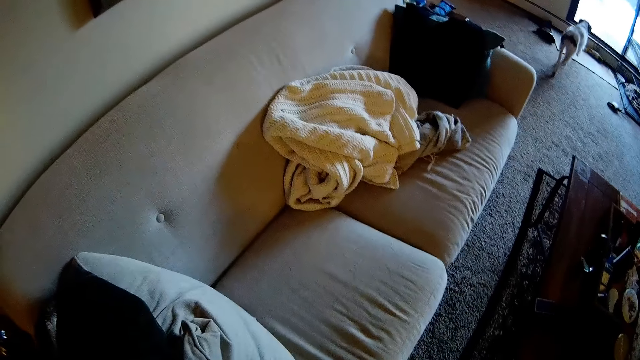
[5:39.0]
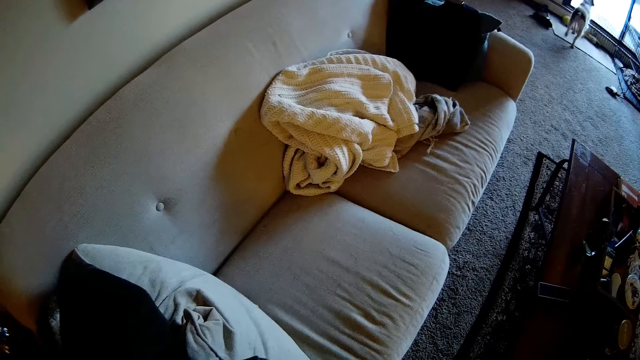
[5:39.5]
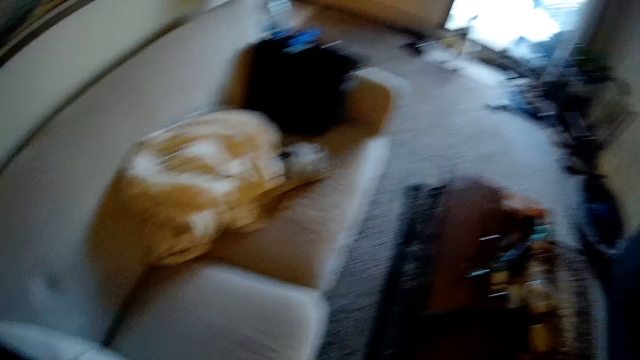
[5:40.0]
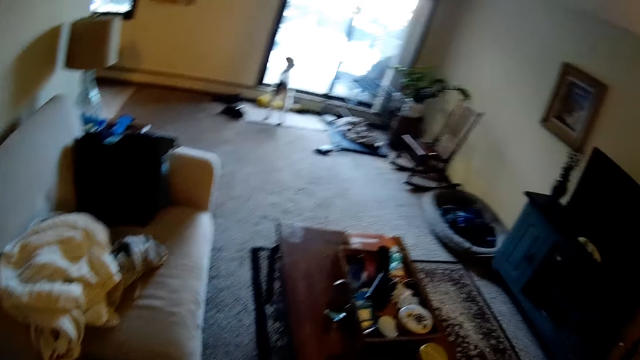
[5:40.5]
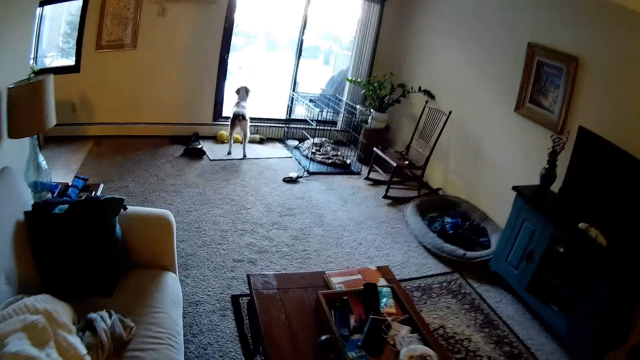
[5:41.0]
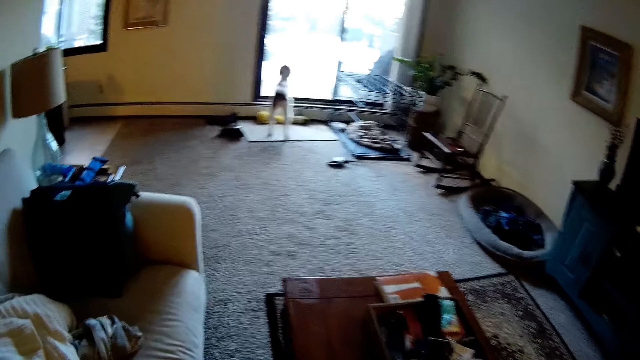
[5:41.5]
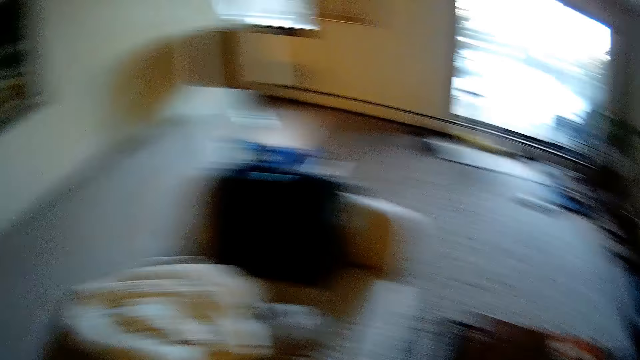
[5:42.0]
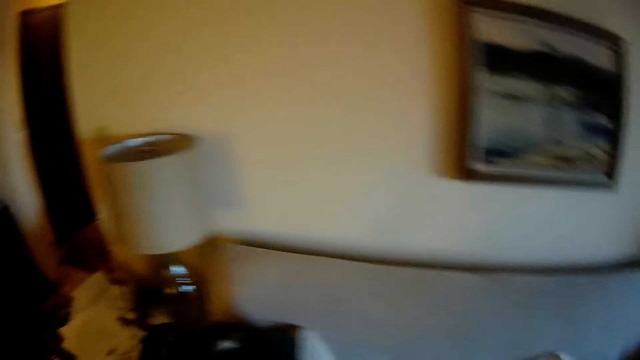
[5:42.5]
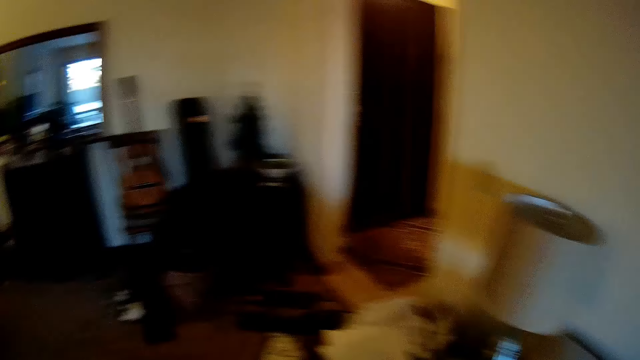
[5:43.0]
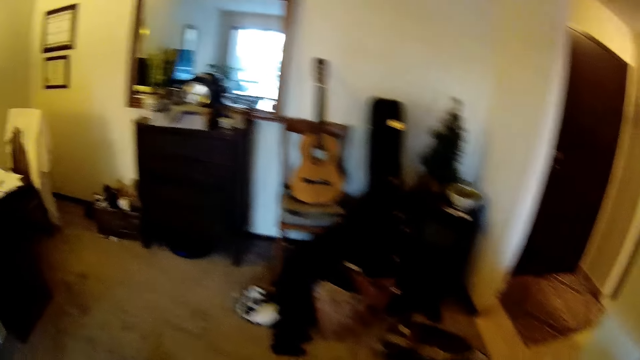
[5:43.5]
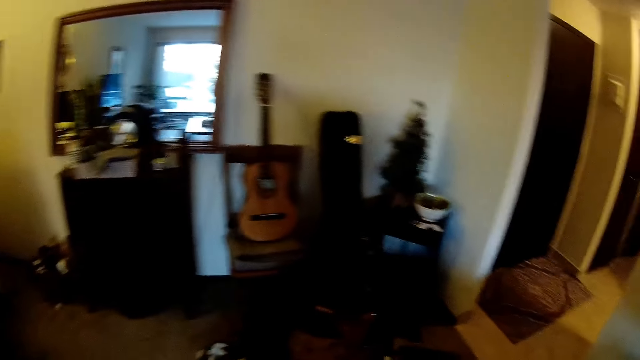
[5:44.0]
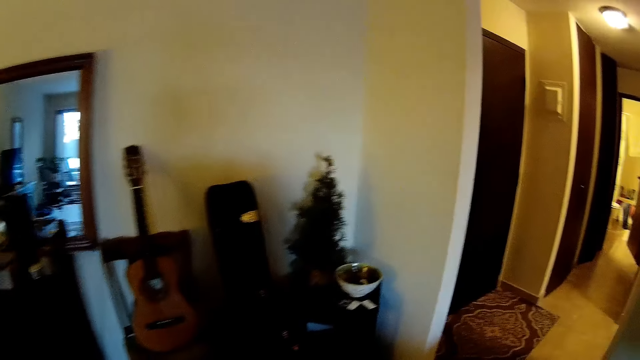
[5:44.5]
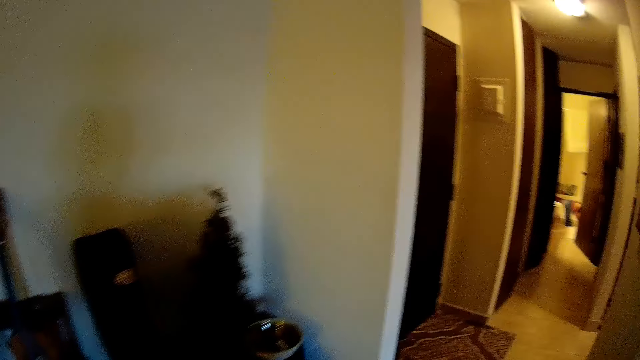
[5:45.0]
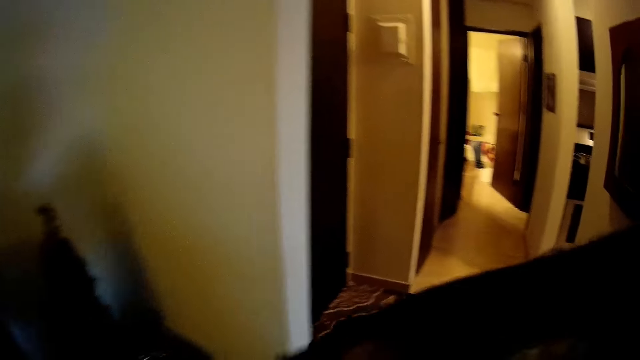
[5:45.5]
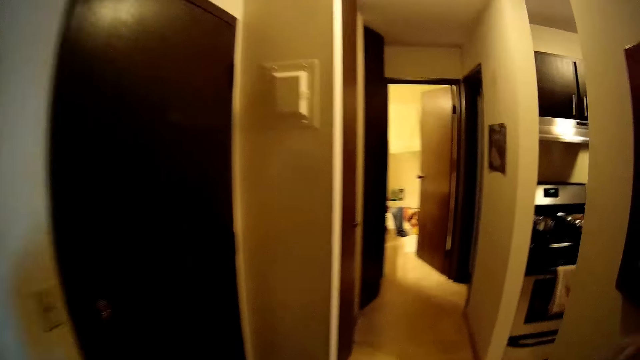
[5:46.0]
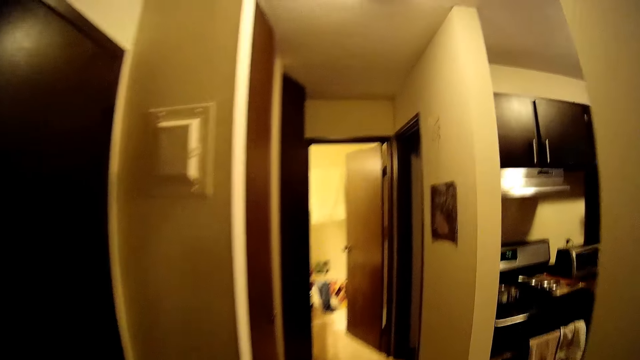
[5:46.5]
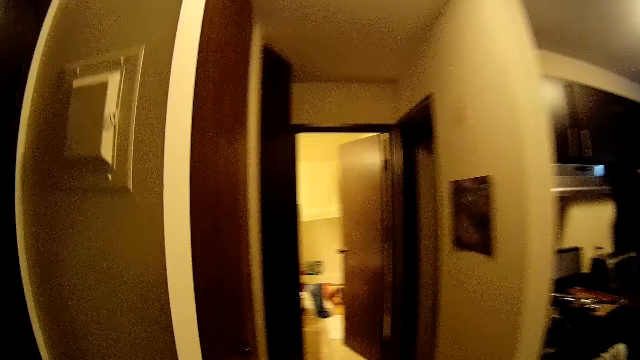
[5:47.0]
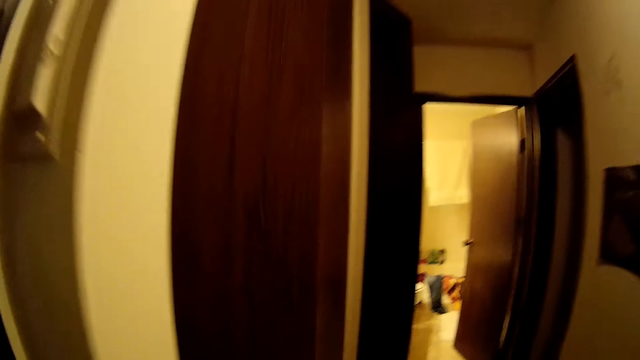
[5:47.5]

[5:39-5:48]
The camera wearer walks to a wardrobe for the living room.

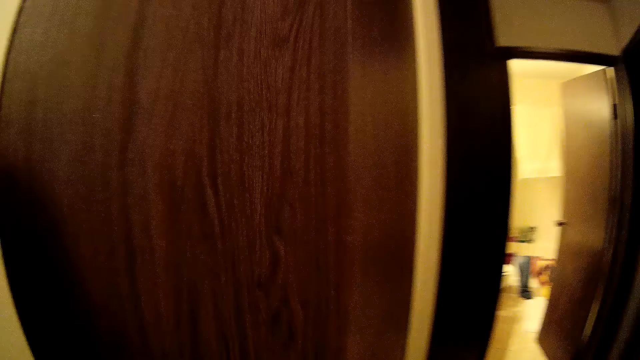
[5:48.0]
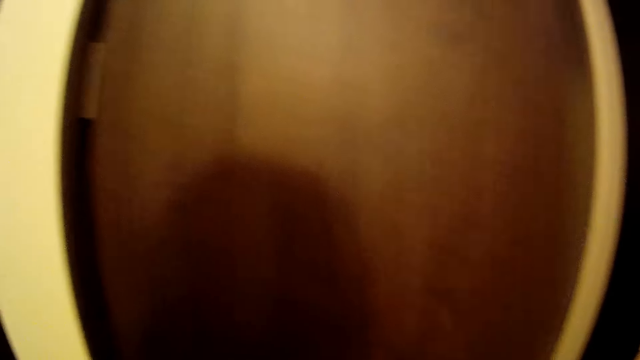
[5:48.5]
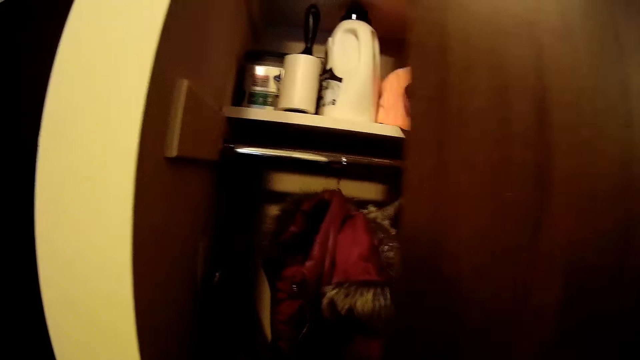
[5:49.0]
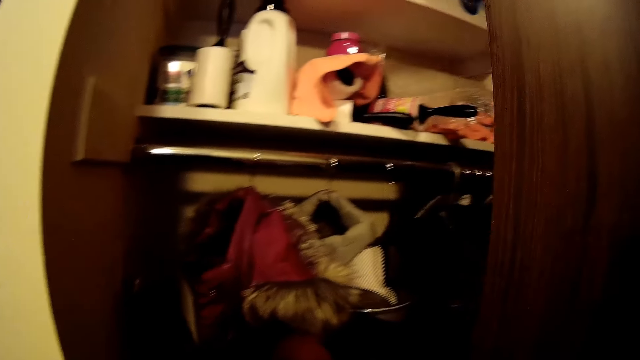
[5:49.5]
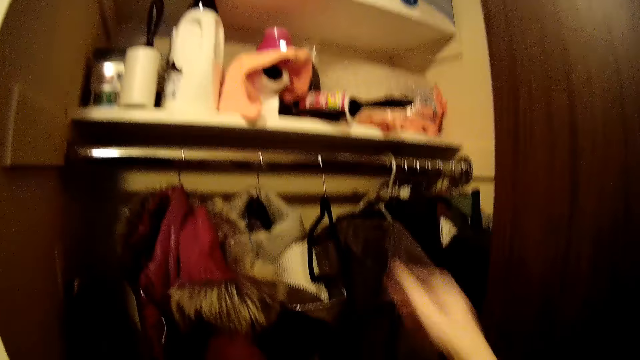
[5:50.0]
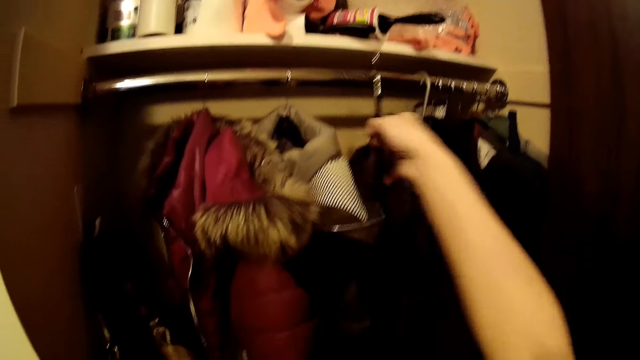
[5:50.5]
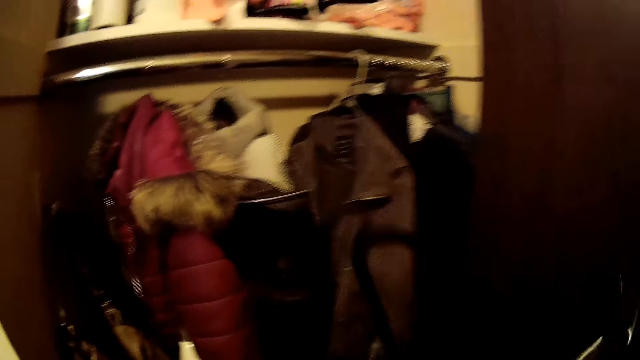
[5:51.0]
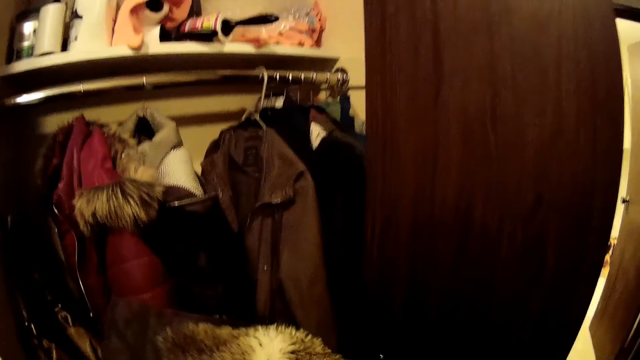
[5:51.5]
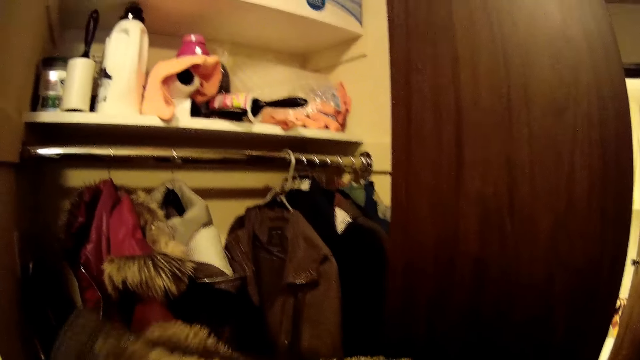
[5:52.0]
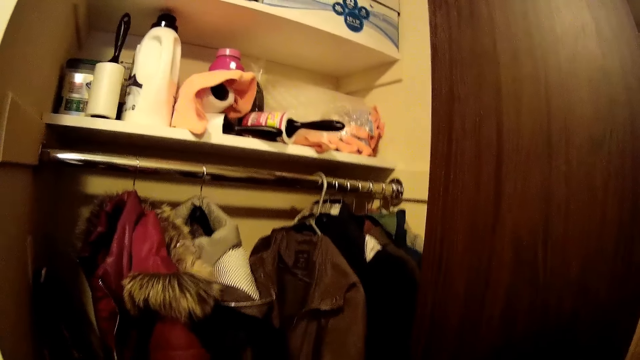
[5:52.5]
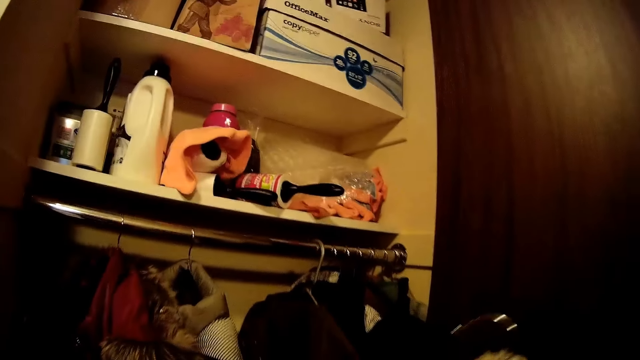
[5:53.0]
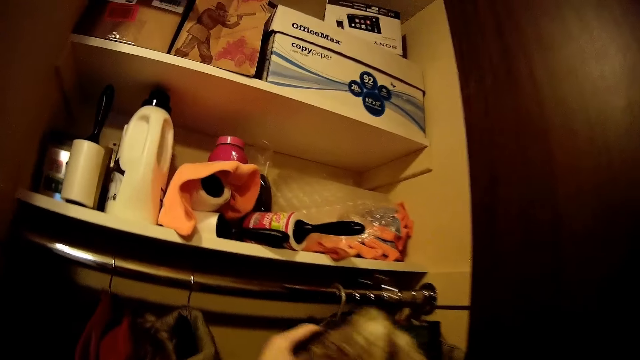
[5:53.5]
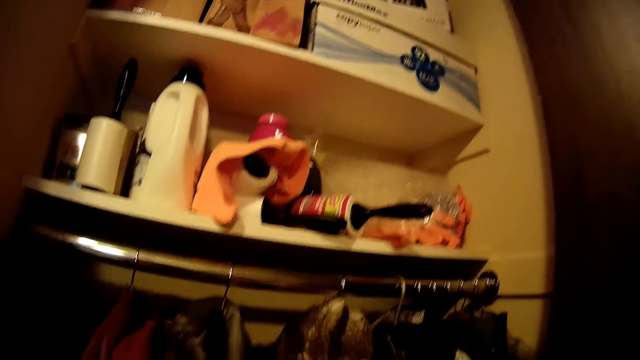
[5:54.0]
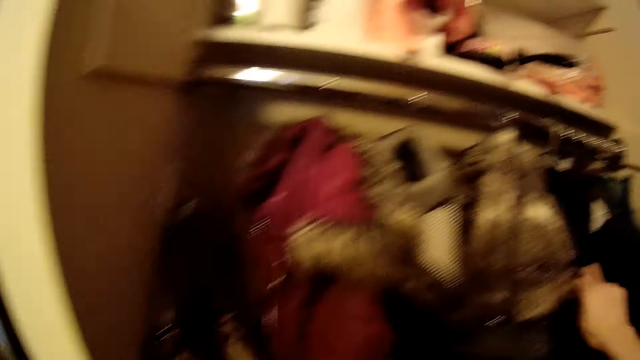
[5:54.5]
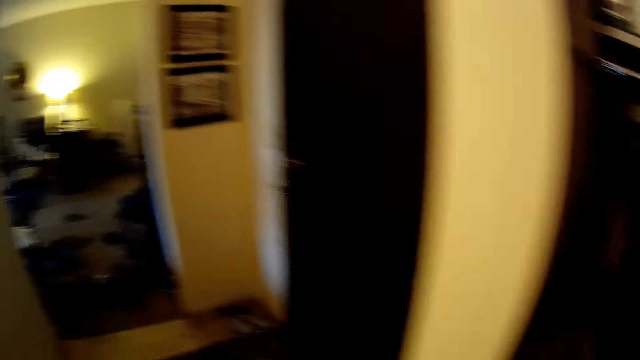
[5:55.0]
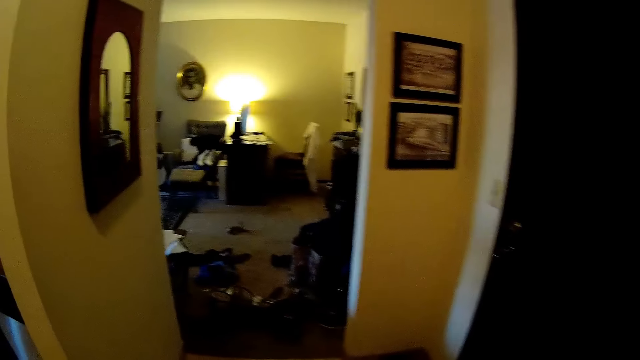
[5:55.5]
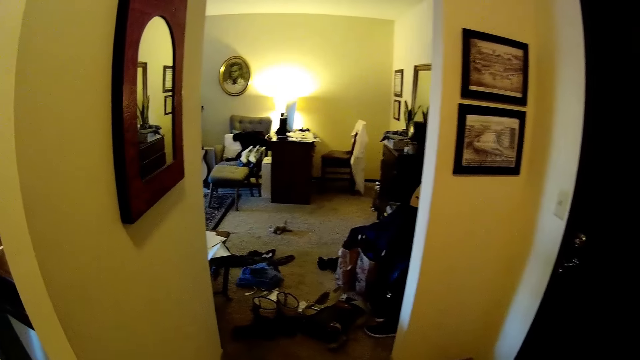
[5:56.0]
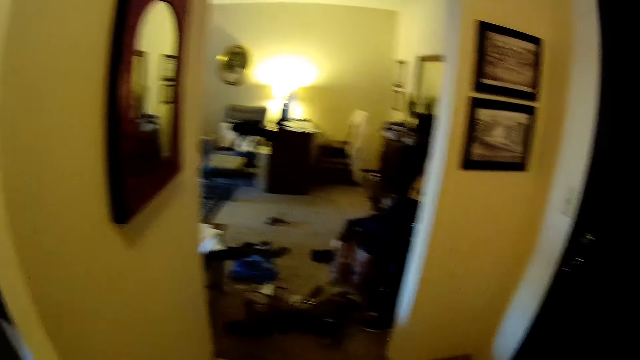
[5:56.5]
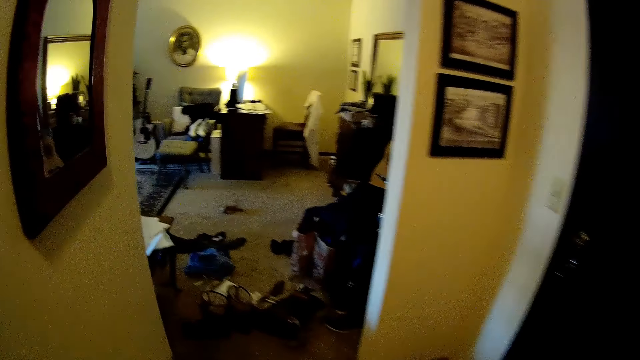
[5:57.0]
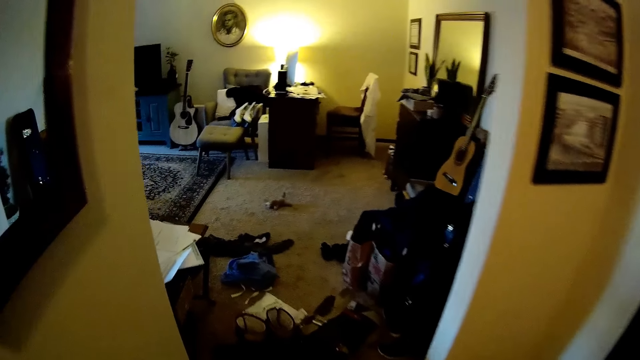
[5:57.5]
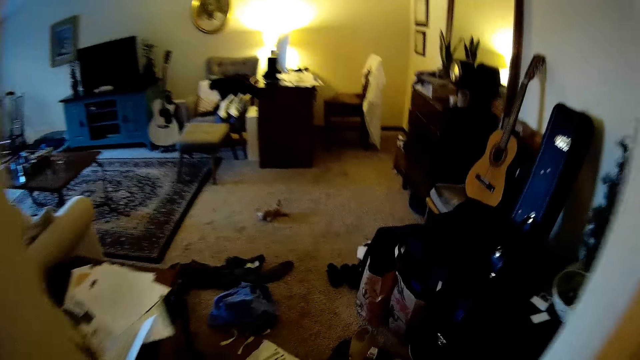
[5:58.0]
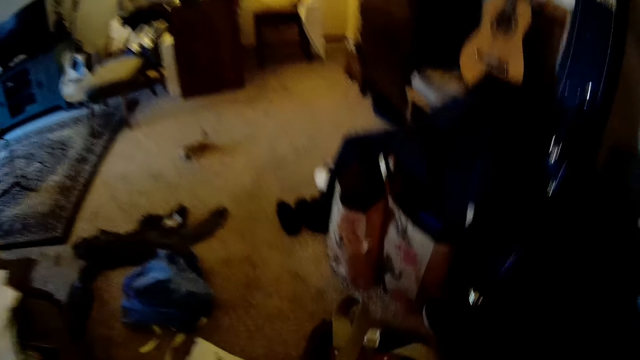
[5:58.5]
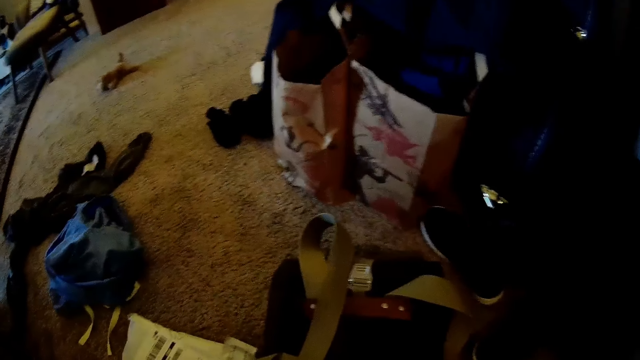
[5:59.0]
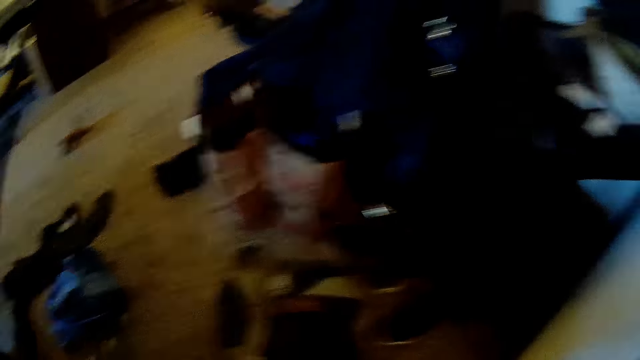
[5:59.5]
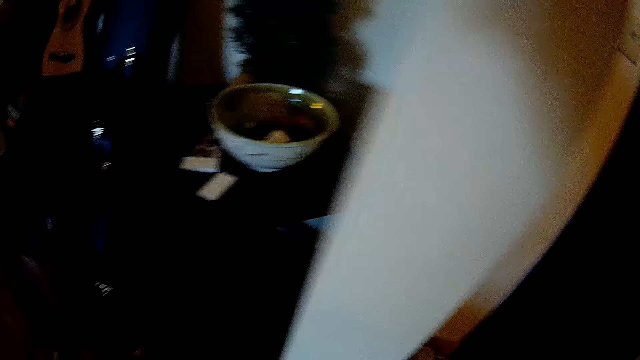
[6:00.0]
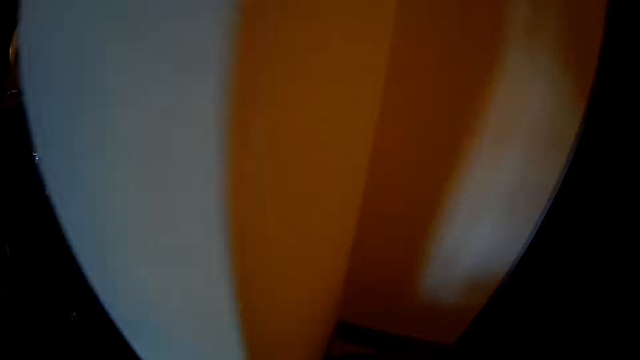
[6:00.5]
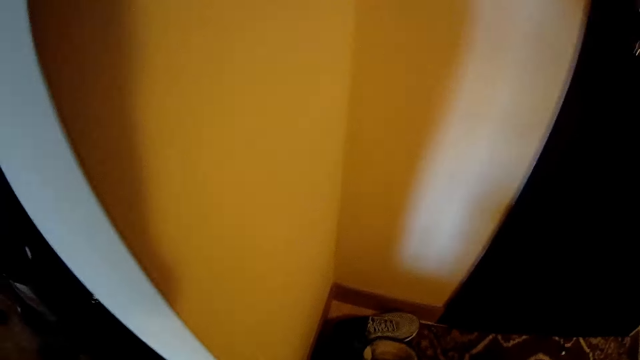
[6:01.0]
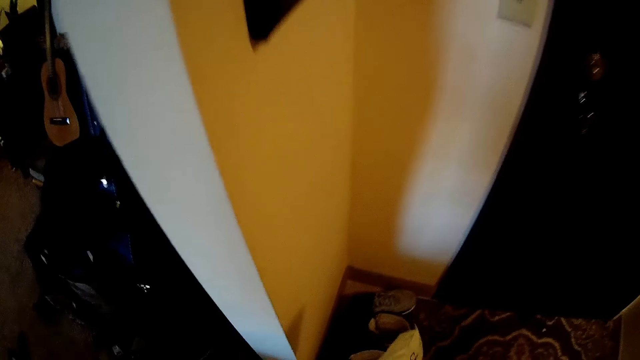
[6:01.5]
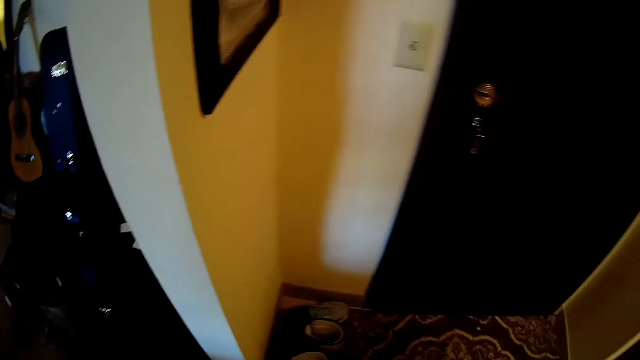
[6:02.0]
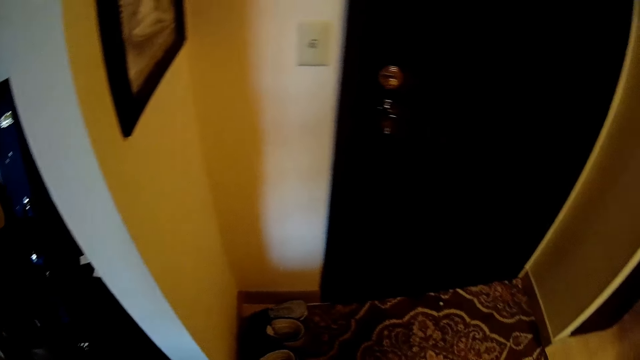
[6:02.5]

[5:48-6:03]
The camera wearer opens the wardrobe with his right hand. He takes a hanger from the wardrobe with his right hand. He touches the hanger. He puts the coat in the hanger with his right hand. He puts the hanger inside the wardrobe with his right hand. He walks. He picks up a nylon from the floor with his right hand.
